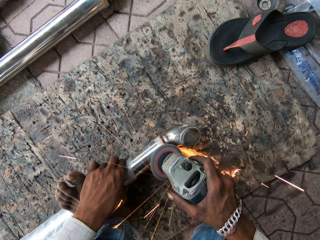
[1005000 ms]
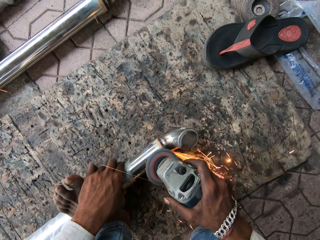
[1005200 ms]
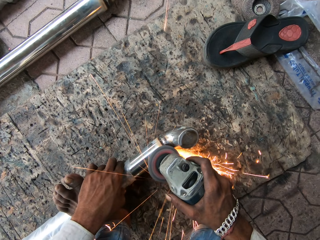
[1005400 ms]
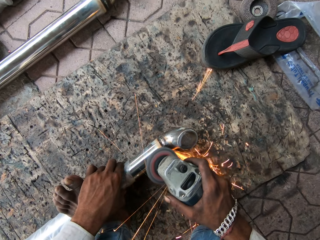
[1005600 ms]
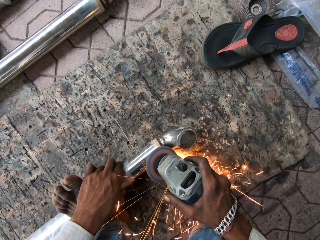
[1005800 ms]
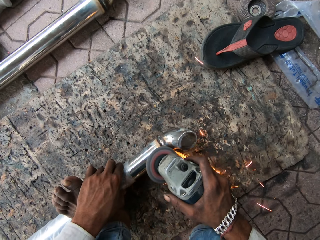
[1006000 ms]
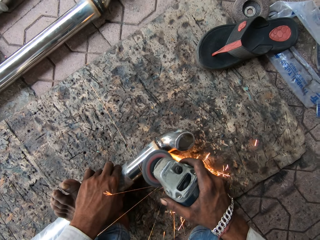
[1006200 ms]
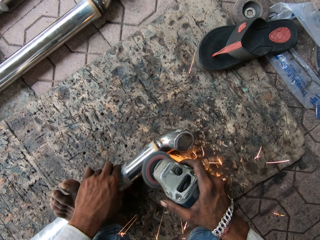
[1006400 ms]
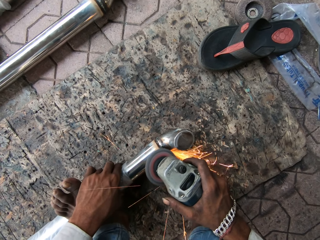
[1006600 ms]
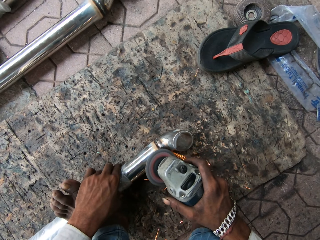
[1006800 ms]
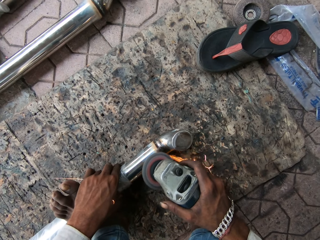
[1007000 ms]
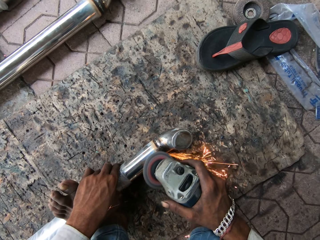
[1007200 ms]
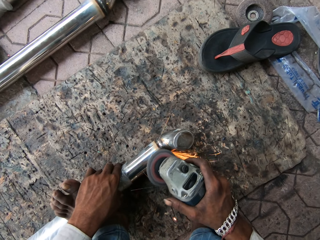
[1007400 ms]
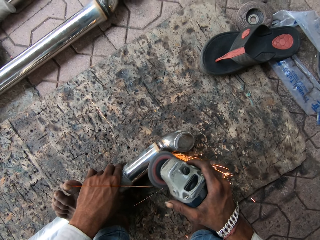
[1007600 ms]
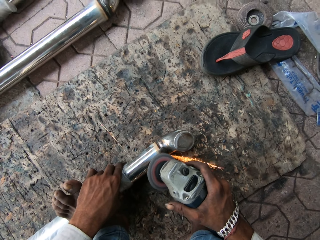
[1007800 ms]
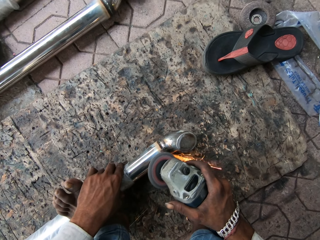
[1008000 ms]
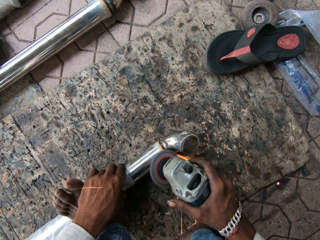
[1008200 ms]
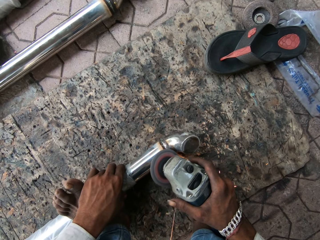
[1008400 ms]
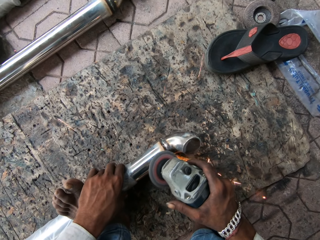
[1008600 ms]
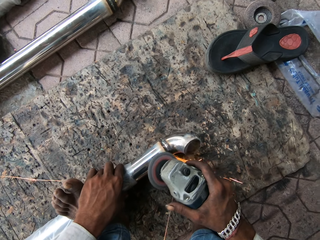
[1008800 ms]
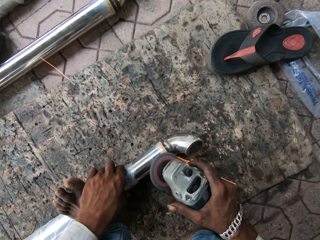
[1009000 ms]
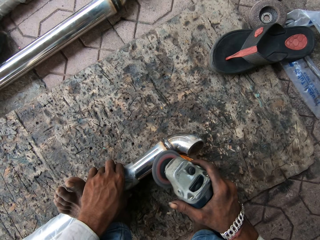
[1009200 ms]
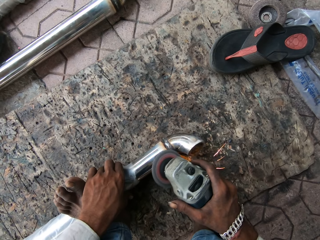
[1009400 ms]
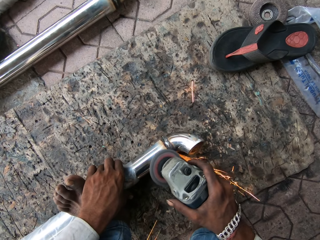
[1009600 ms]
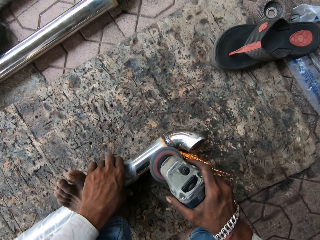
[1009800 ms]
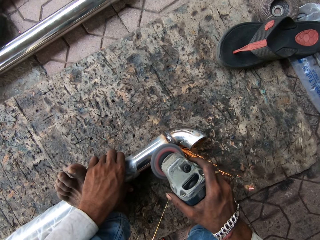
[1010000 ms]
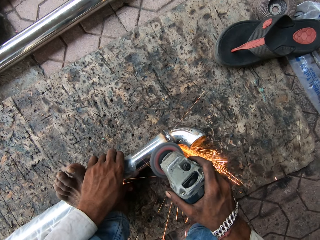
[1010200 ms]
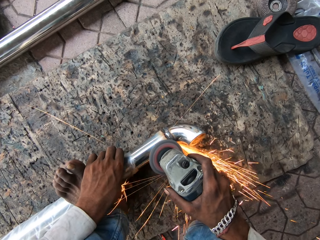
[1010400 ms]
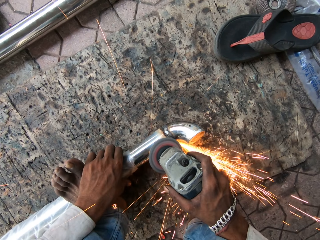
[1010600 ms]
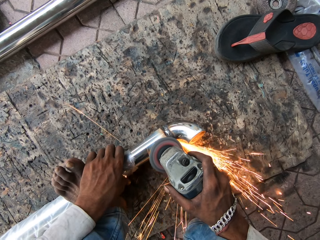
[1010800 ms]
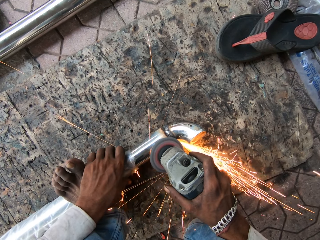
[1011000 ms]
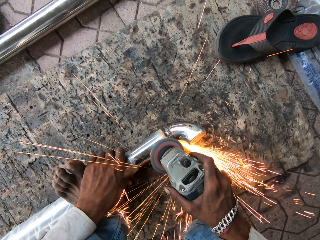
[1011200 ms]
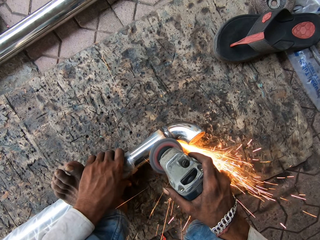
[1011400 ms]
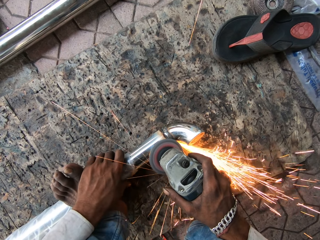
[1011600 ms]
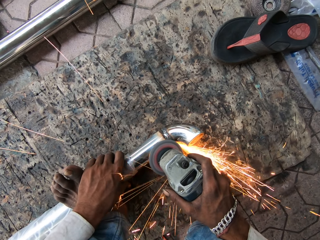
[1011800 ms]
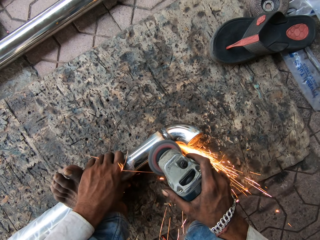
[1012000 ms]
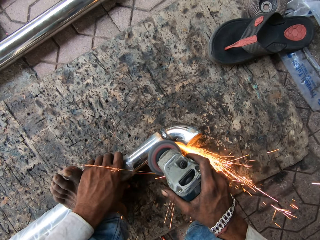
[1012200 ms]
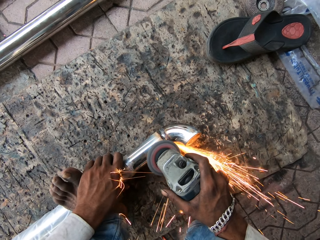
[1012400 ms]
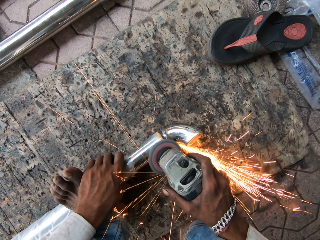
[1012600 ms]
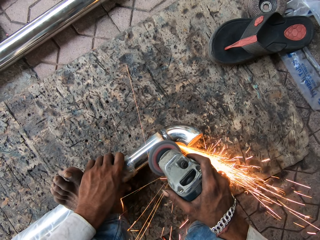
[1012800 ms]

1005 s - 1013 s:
The camera wearer holds the metal.

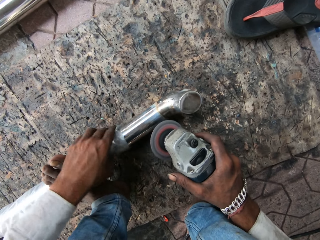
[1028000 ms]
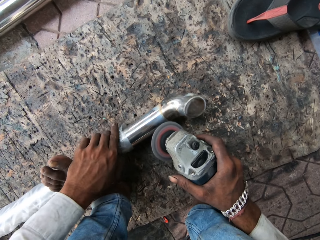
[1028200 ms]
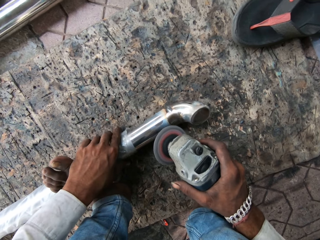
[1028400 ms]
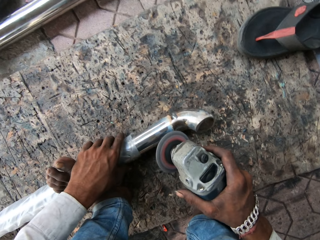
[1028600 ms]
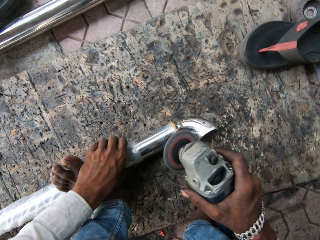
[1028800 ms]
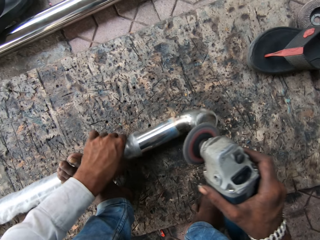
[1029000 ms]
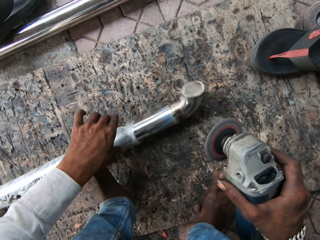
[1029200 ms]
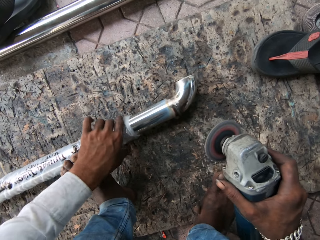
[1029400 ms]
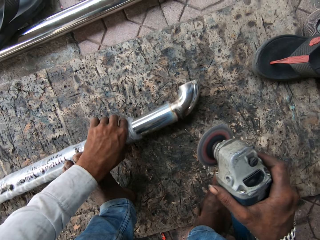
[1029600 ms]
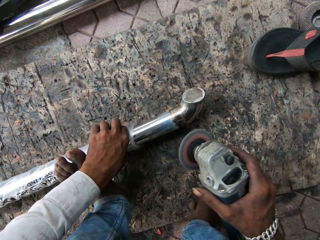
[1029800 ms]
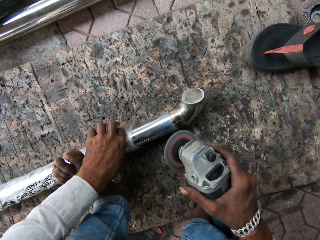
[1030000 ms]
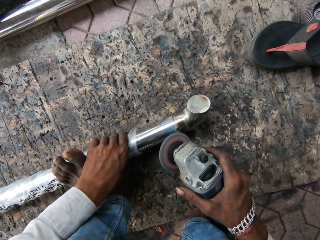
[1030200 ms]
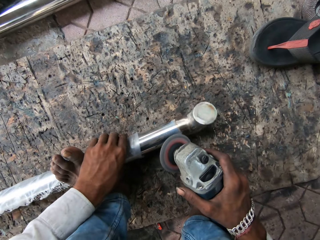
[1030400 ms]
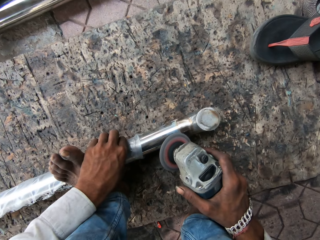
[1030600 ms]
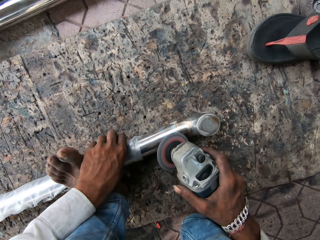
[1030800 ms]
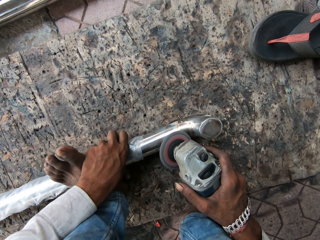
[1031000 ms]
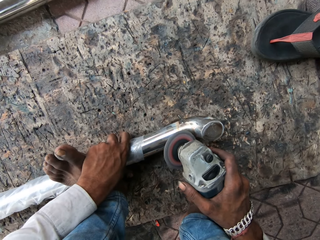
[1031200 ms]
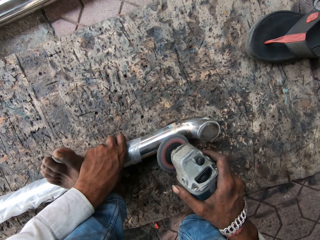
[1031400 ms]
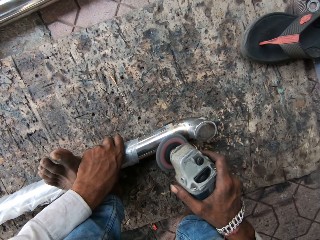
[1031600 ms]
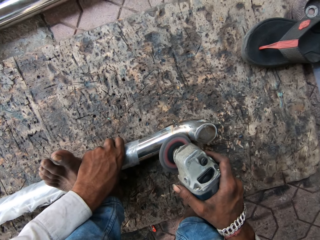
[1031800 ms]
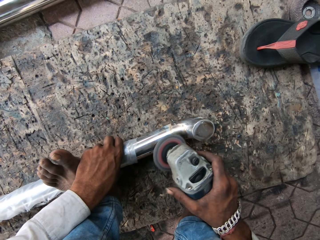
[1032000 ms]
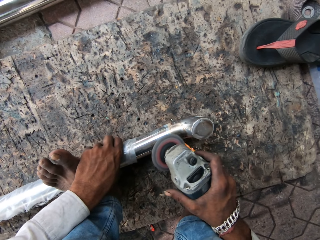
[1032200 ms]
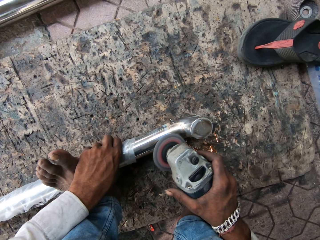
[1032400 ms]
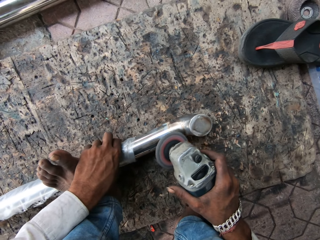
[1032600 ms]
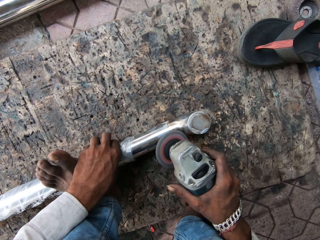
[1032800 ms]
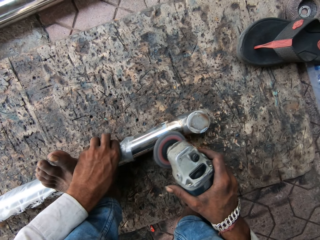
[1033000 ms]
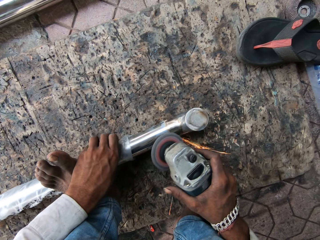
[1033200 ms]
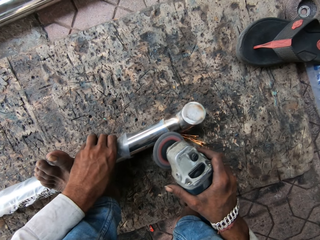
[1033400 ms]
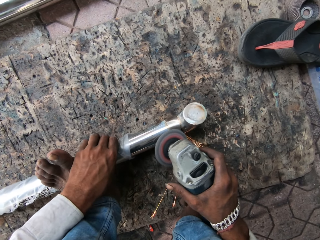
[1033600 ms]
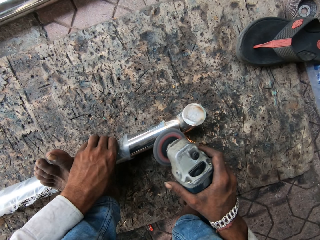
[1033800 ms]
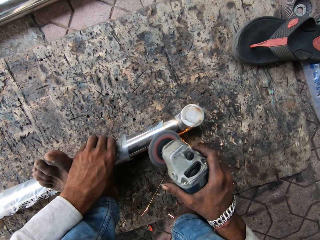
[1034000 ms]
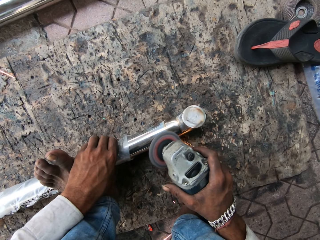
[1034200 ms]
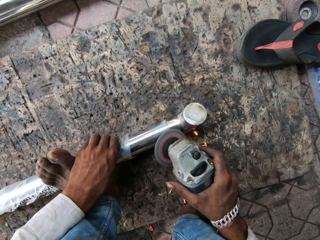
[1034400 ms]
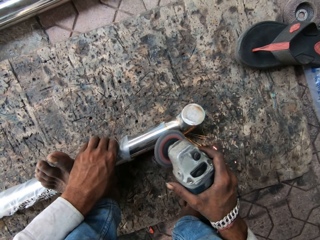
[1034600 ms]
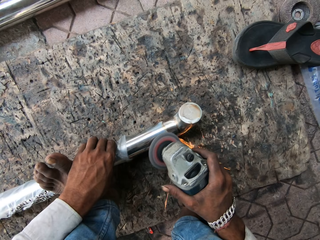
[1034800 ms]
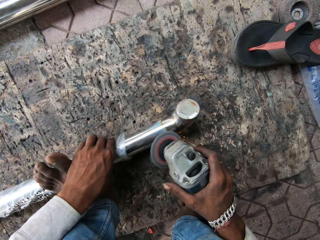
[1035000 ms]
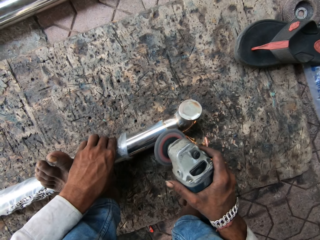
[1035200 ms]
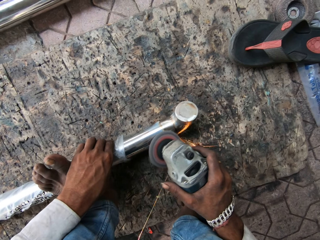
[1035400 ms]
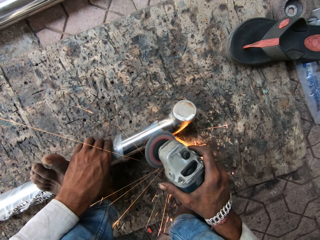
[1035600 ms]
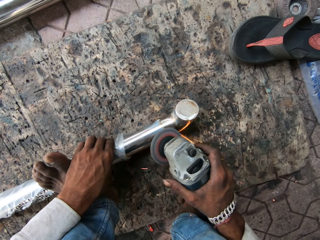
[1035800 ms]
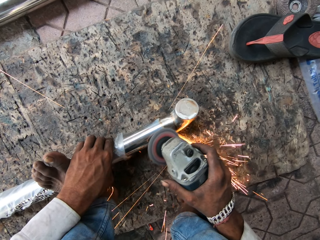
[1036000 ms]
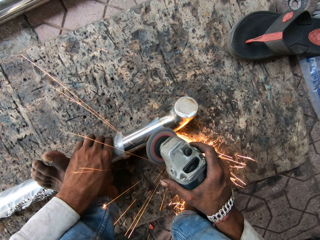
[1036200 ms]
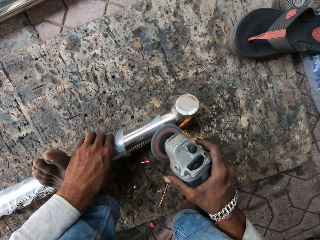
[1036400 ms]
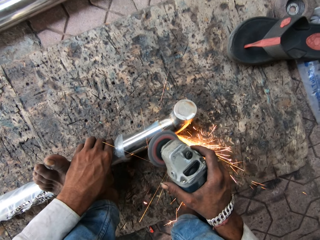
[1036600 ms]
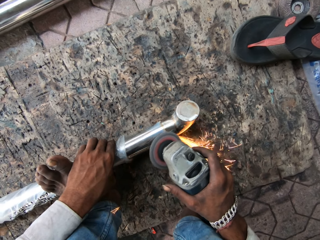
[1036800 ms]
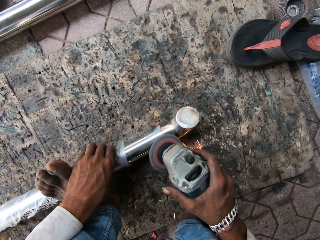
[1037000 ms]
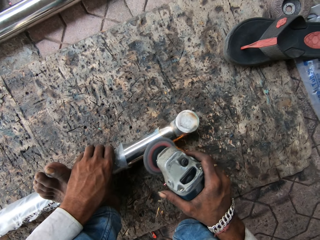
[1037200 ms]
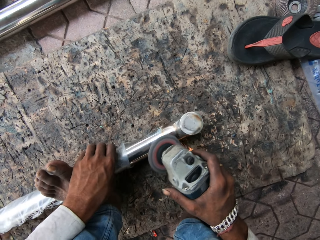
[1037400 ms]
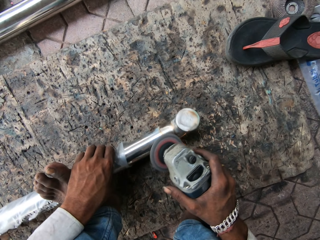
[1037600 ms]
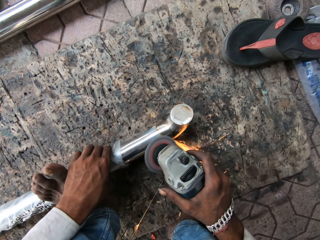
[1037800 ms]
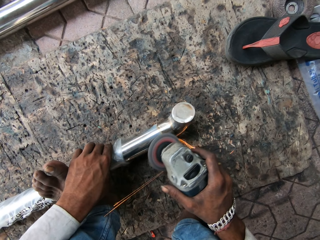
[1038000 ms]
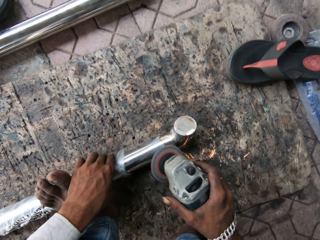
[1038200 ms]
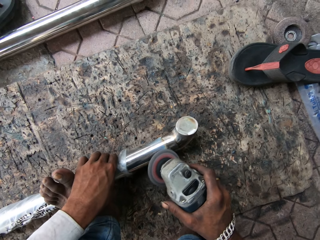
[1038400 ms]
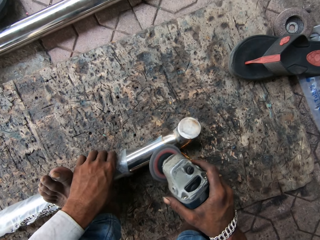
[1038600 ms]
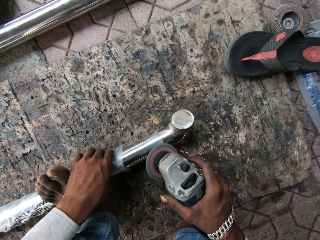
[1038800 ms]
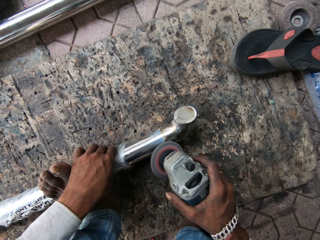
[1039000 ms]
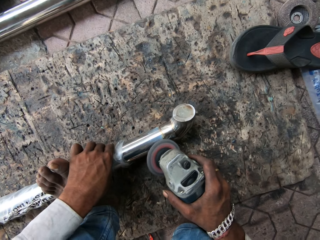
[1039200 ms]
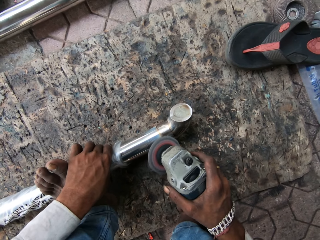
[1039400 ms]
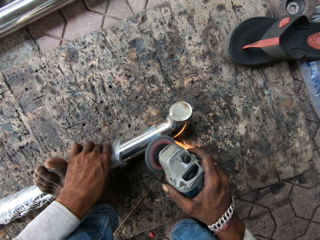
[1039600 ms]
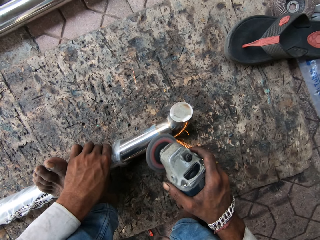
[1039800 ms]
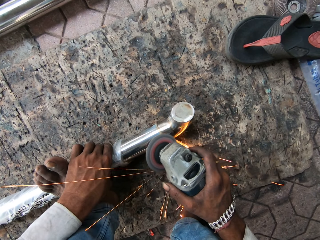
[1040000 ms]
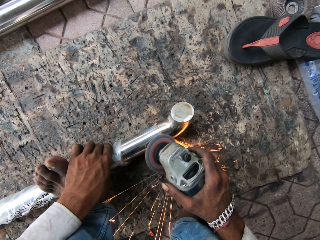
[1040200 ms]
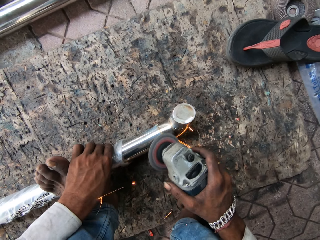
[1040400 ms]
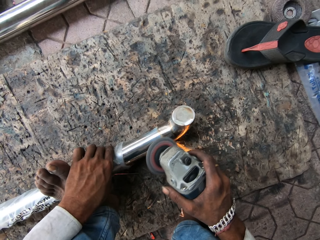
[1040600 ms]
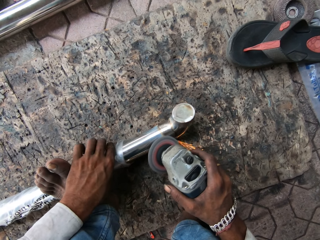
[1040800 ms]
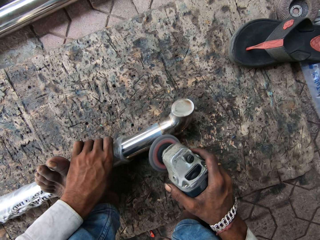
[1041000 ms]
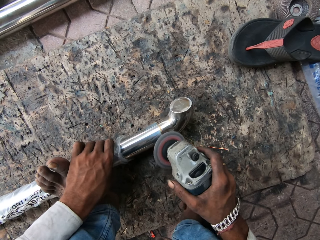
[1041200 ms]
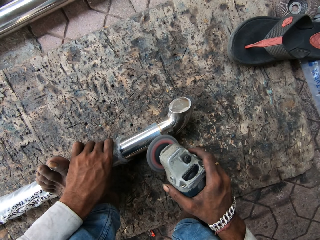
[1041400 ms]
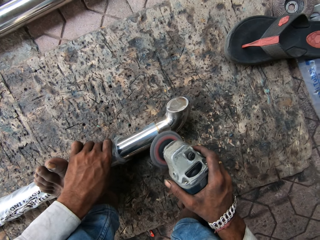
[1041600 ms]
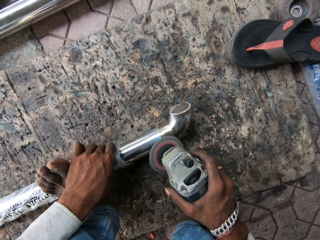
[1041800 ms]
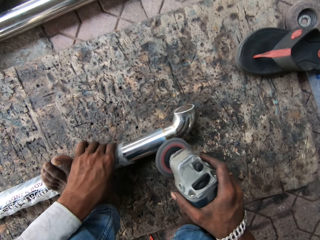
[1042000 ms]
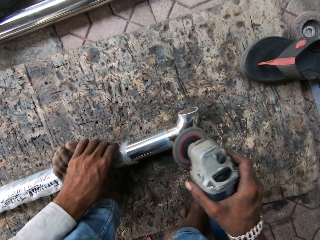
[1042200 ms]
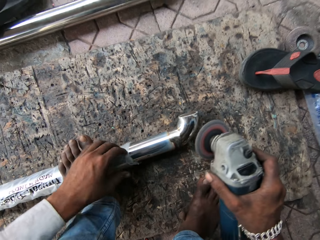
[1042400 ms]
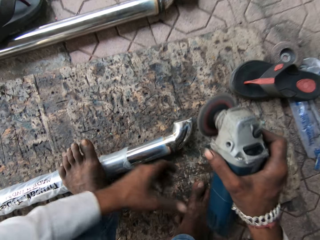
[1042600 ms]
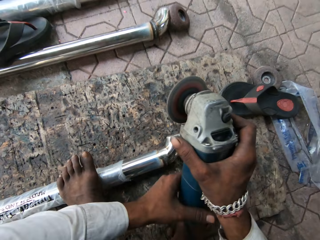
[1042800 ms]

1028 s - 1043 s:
The camera wearer repositions the metal. They hold the metal. They polish the metal.
